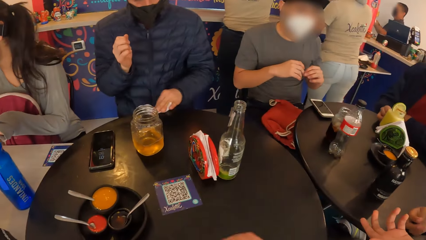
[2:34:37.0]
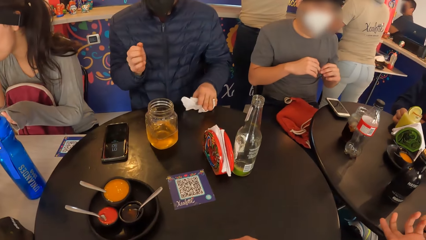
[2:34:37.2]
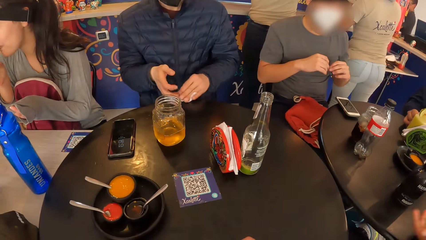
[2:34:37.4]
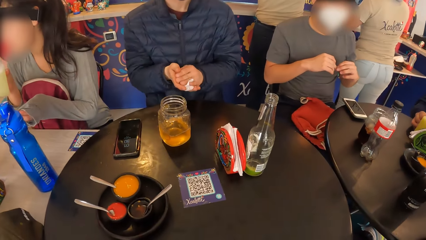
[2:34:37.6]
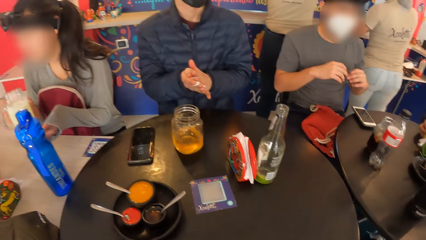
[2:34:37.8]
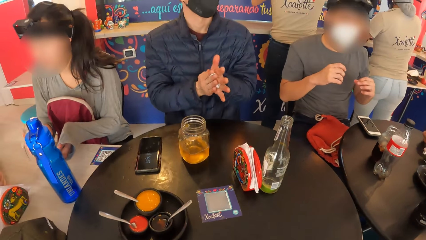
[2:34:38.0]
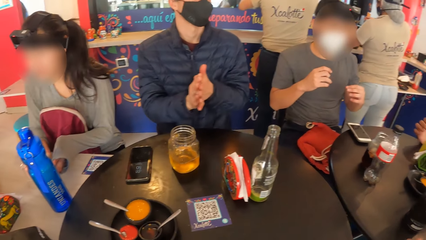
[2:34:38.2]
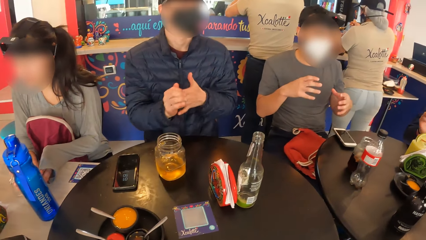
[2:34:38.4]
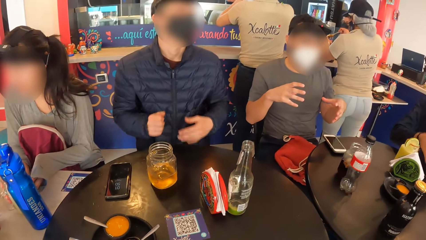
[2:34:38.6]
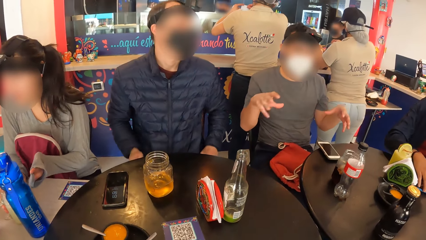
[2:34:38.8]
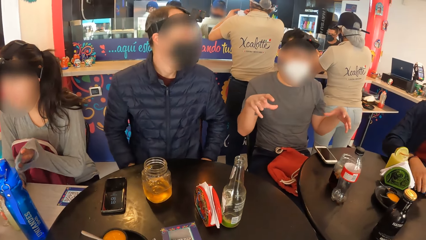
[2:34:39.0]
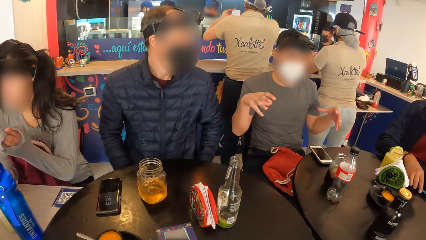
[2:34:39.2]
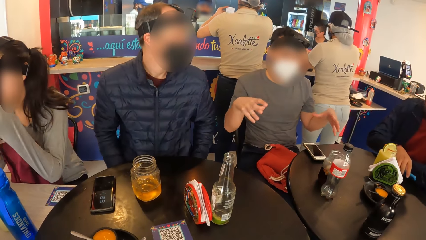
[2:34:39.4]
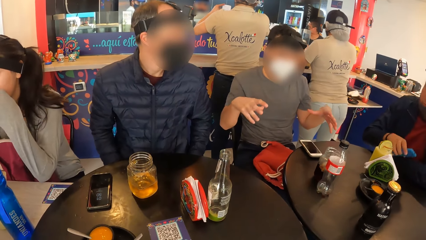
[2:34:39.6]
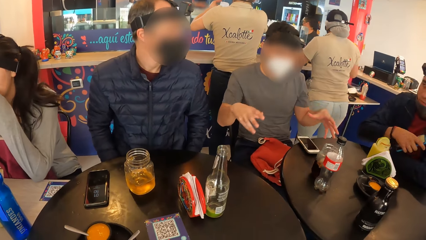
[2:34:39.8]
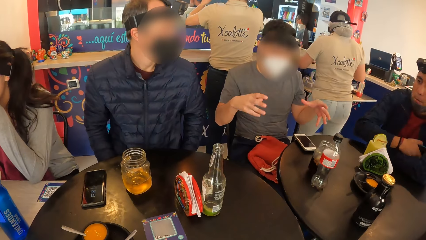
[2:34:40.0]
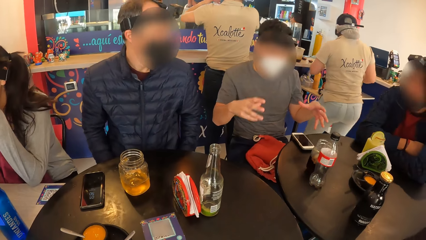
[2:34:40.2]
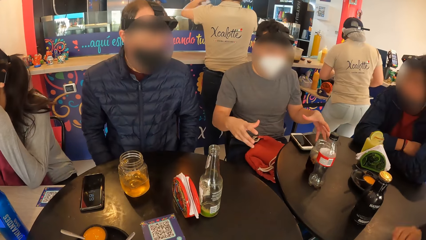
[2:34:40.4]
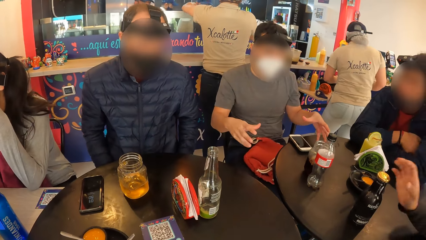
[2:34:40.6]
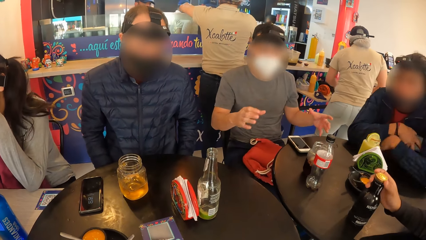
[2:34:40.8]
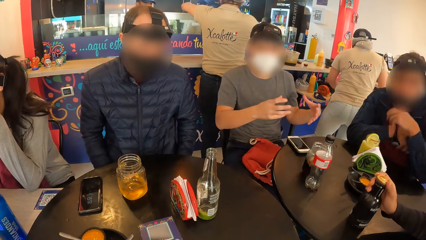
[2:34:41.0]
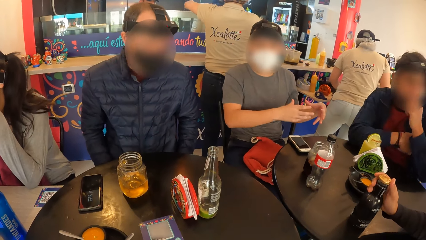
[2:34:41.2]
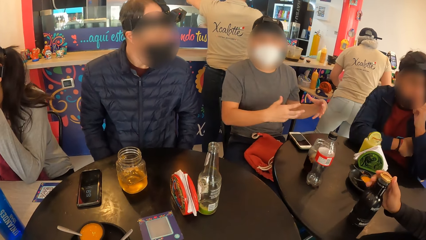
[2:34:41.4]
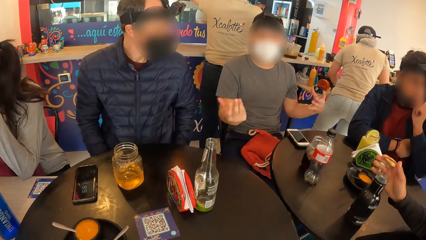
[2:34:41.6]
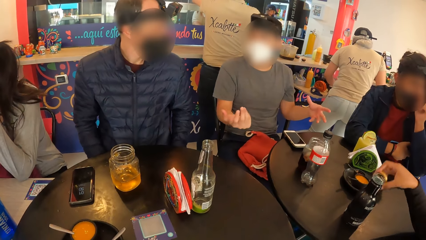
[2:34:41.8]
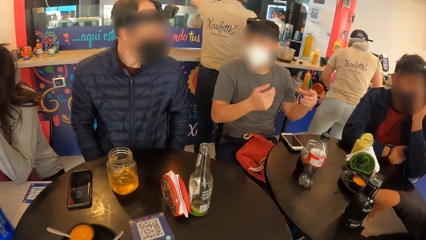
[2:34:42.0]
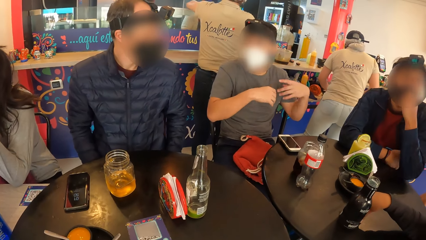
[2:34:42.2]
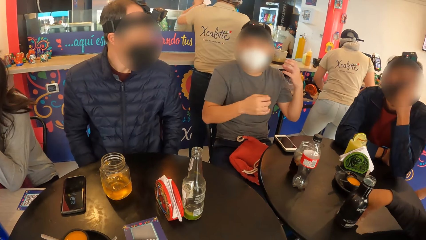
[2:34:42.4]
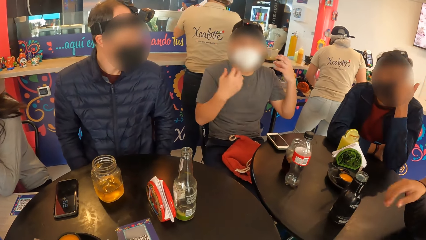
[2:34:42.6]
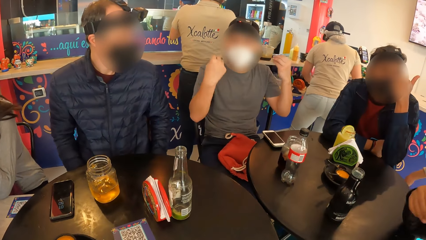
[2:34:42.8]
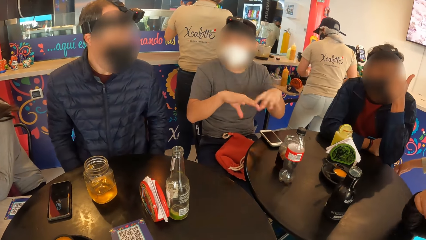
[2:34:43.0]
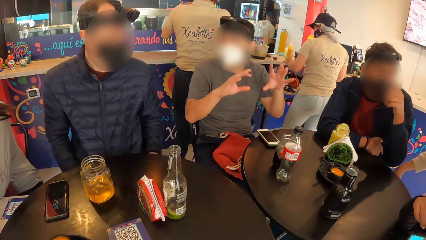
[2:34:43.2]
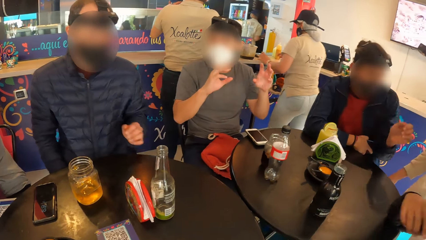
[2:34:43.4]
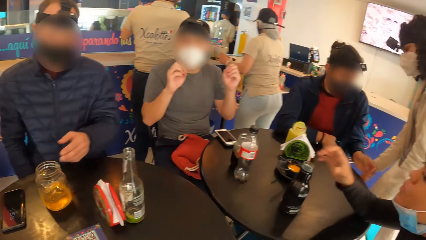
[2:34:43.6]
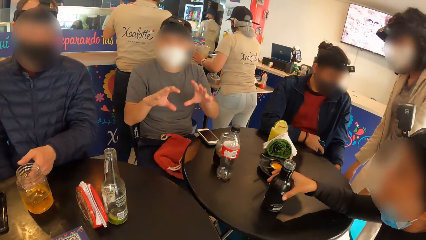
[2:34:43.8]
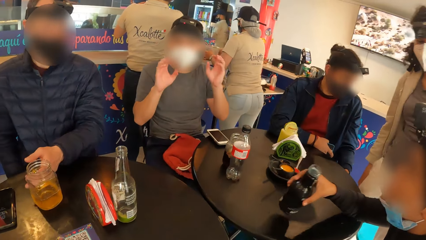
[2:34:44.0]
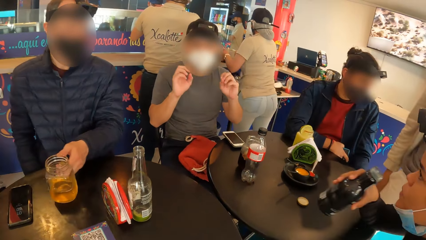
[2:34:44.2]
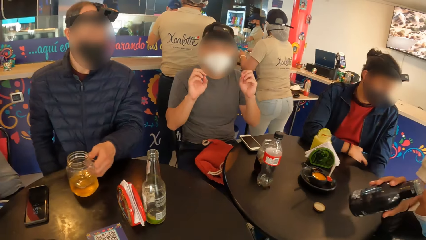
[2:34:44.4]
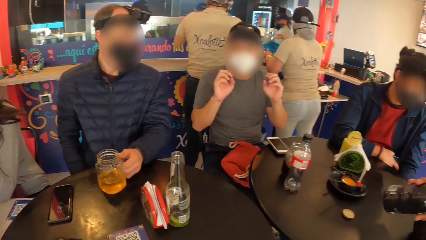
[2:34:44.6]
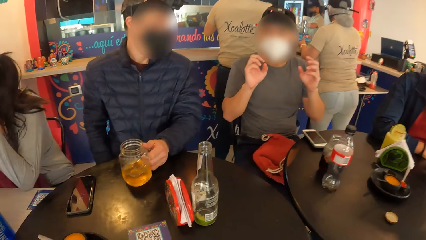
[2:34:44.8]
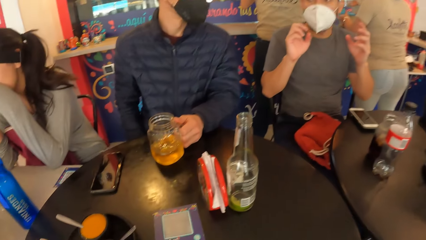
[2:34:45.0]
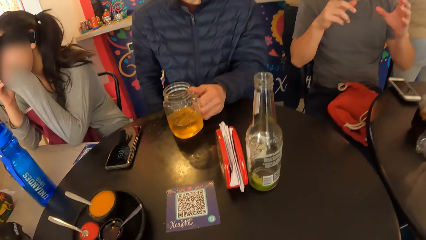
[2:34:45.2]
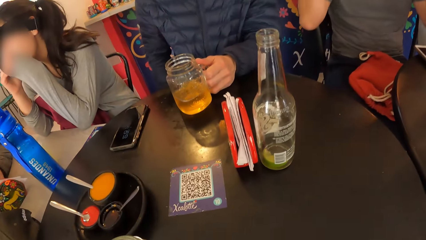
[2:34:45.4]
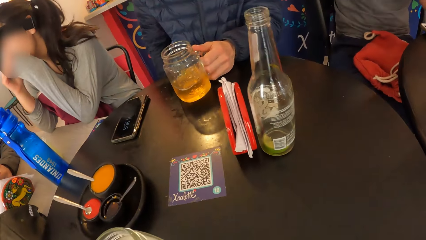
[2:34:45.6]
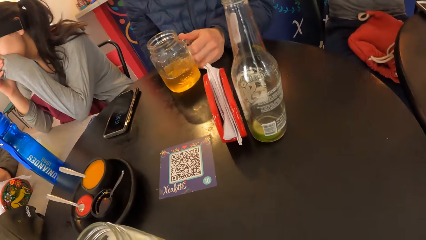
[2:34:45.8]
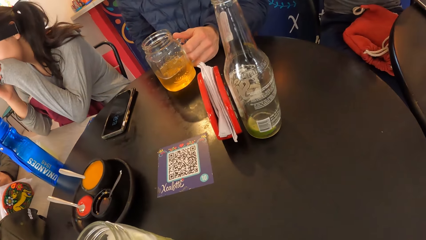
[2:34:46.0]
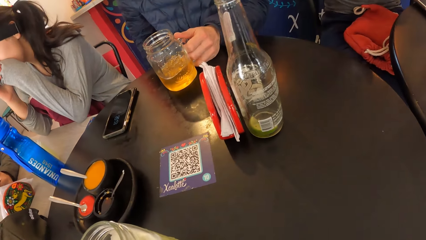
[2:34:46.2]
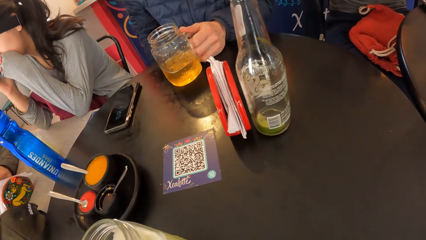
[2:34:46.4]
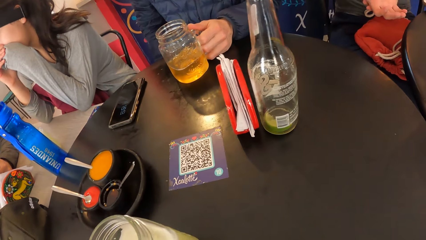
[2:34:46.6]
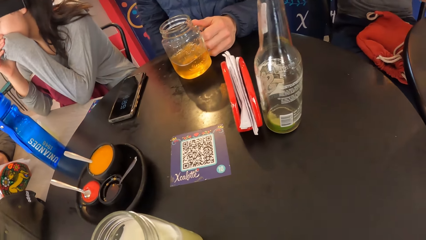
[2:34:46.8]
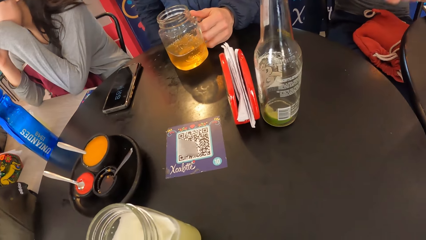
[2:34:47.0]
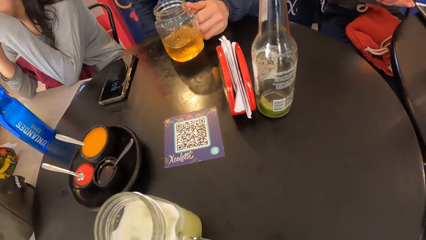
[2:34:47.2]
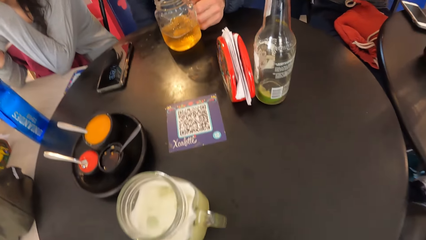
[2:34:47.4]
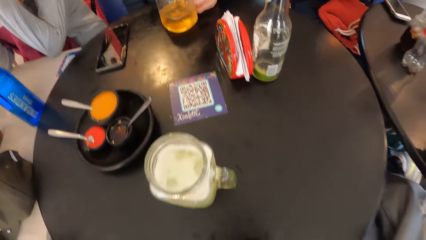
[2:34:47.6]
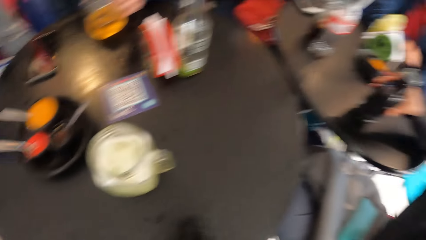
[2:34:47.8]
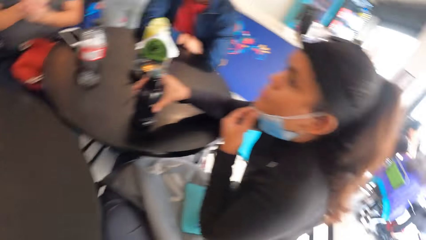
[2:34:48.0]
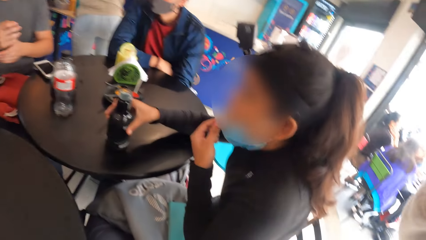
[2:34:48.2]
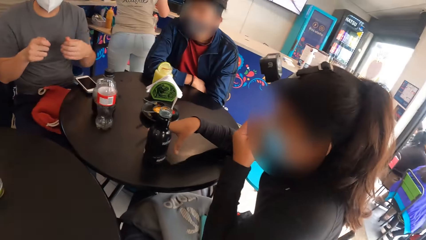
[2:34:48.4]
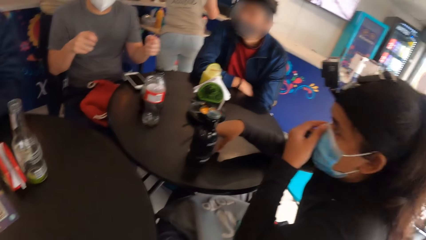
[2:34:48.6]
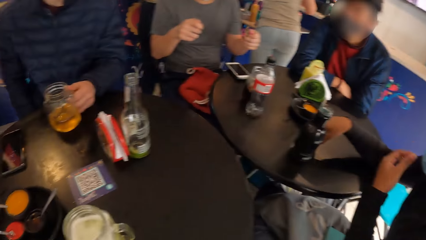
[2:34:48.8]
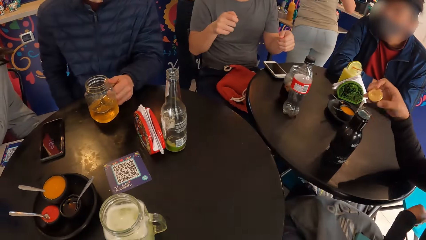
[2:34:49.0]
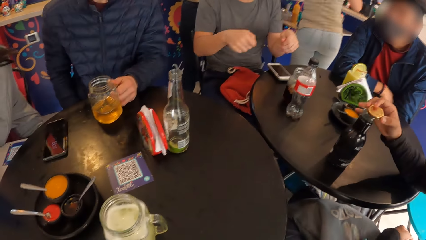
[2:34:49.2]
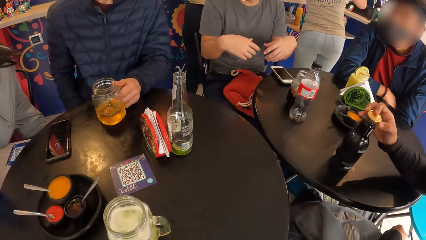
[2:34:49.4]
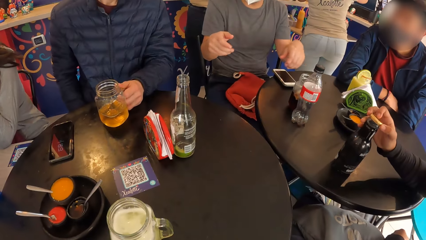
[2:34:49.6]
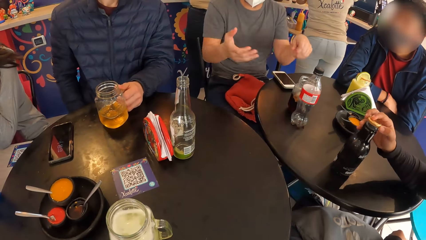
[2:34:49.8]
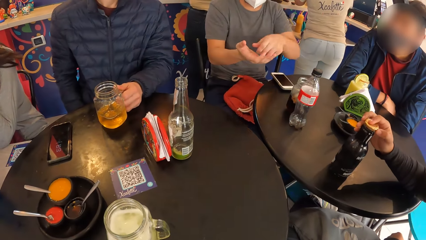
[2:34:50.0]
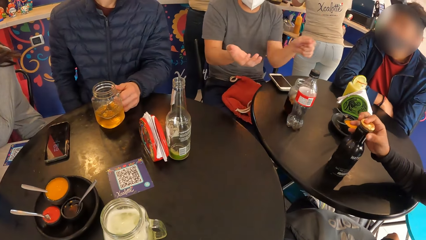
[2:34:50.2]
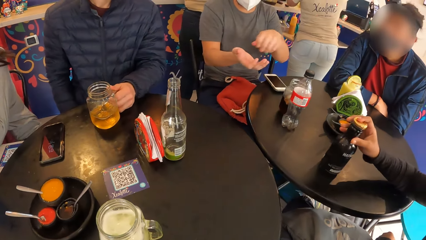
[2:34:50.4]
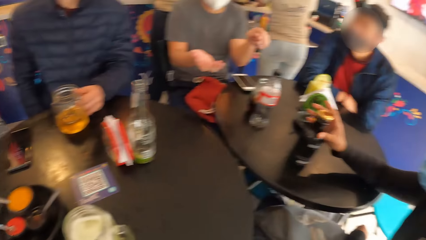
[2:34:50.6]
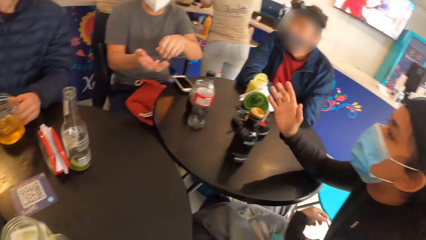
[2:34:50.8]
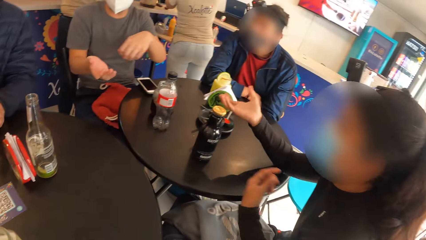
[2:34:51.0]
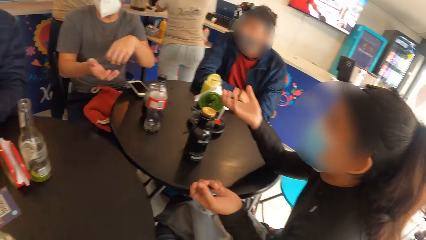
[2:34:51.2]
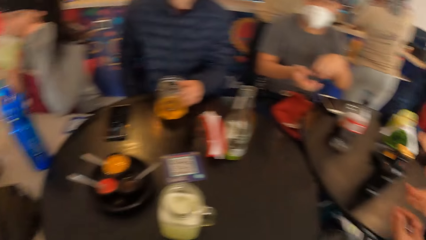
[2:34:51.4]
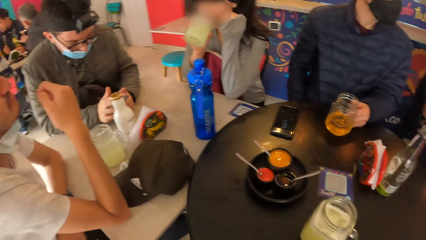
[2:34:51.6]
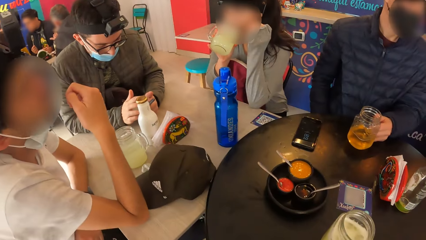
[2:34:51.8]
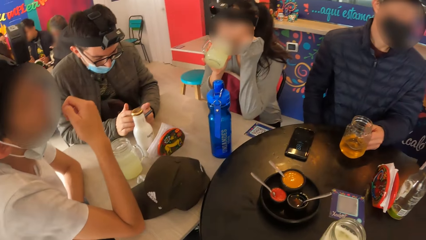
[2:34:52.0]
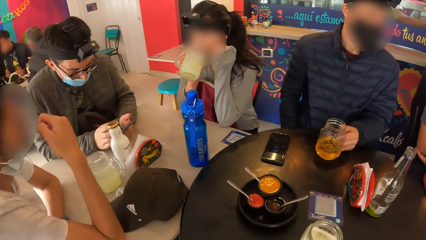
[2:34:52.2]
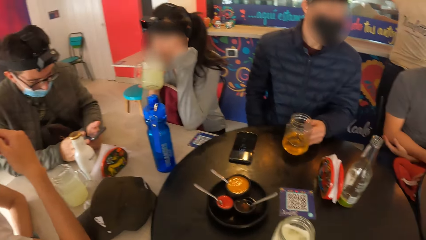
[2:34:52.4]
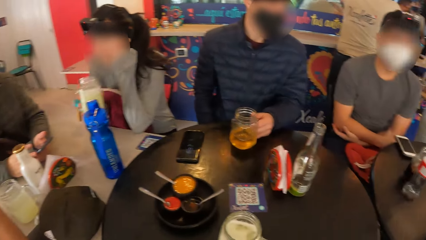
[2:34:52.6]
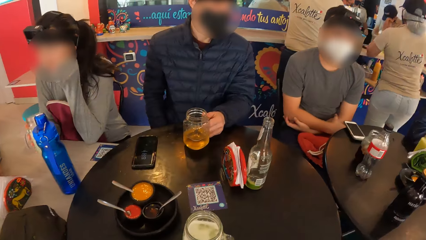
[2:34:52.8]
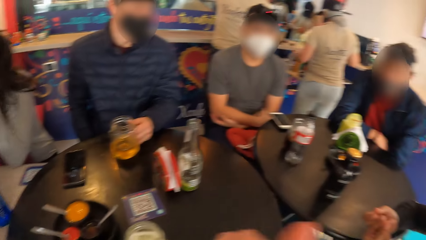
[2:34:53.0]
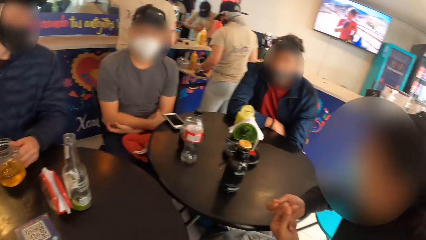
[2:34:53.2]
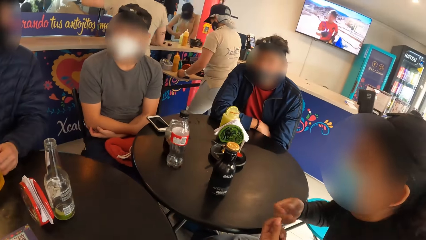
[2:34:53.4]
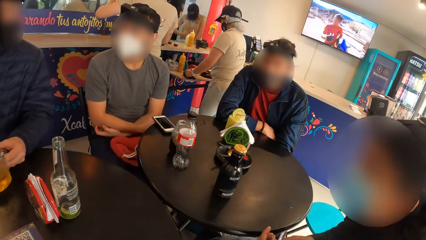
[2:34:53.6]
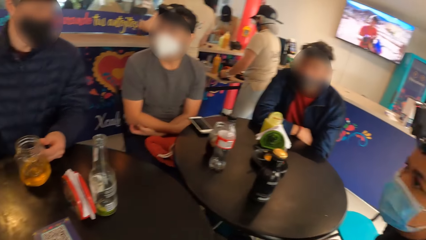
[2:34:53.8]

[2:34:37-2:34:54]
The man wipes the table with the piece of paper towel in his left hand. The man wipes both hands with the piece of paper towel. Another man picks a phone from the table with his right hand. The other man puts the phone in his jacket pocket with his right hand. A woman removes the lid of the bottle on the table with her right hand. The woman drops the lid on the table with her right hand. The woman picks the bottle from the table with her right hand. The first man holds the cup on the table with his left hand. The woman drinks soda from the bottle with her right hand. The woman picks the lid from the table with her right hand. The woman covers the bottle on the table with the lid in her right hand.
